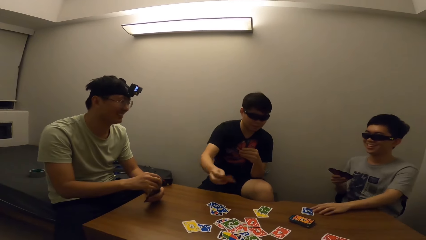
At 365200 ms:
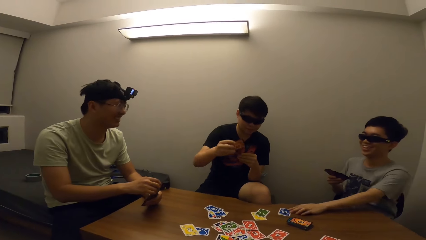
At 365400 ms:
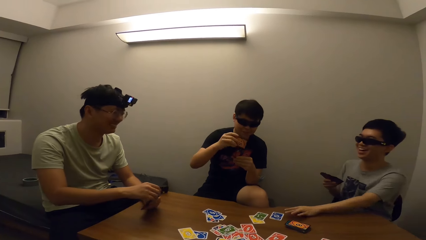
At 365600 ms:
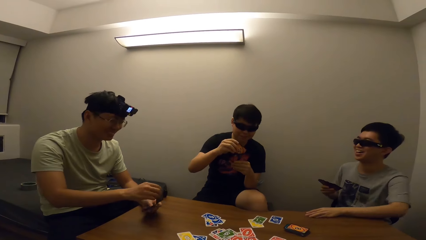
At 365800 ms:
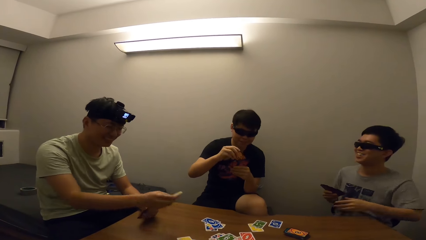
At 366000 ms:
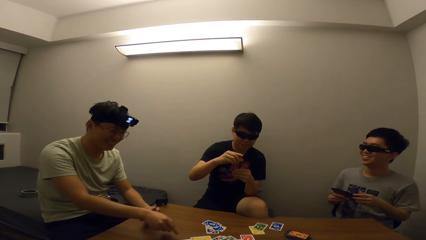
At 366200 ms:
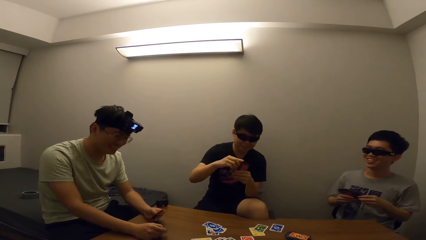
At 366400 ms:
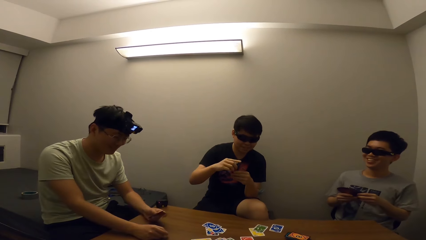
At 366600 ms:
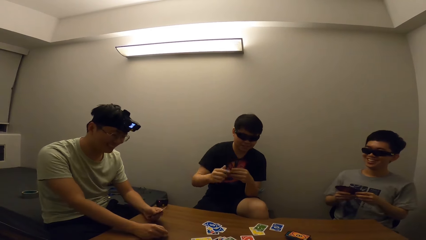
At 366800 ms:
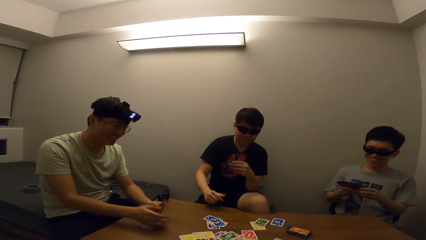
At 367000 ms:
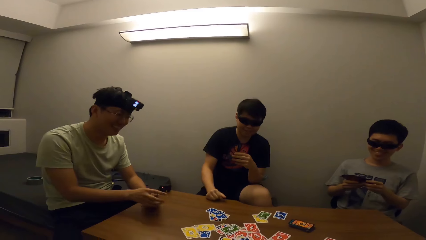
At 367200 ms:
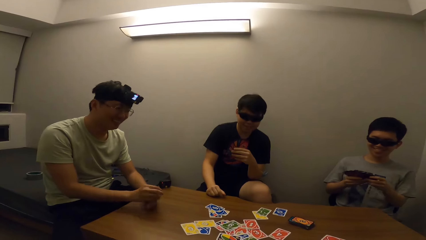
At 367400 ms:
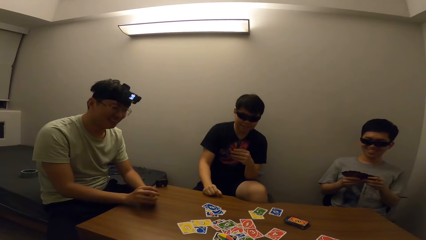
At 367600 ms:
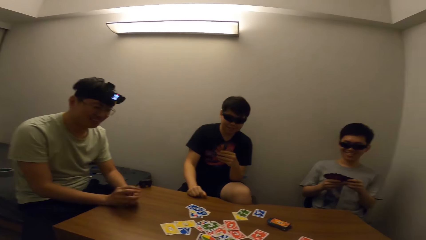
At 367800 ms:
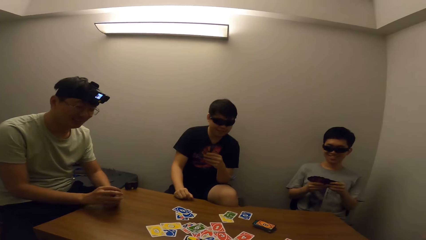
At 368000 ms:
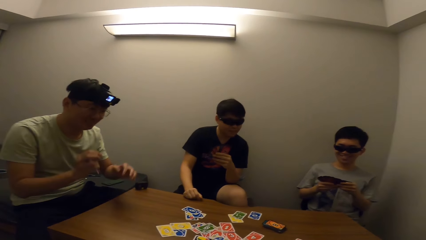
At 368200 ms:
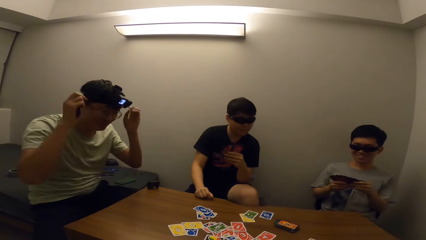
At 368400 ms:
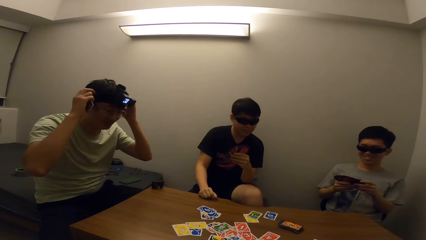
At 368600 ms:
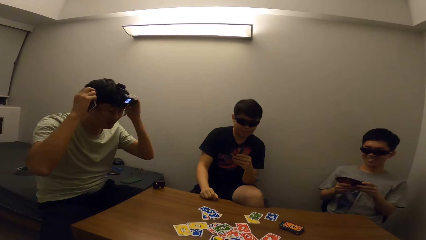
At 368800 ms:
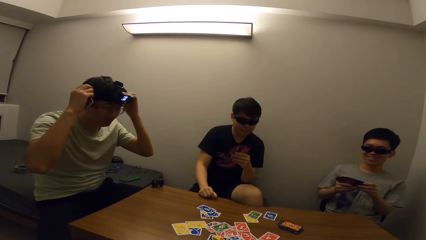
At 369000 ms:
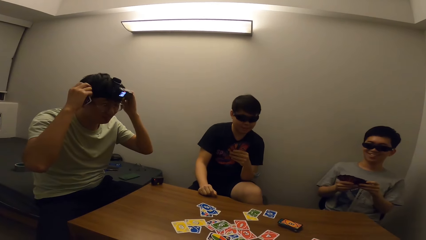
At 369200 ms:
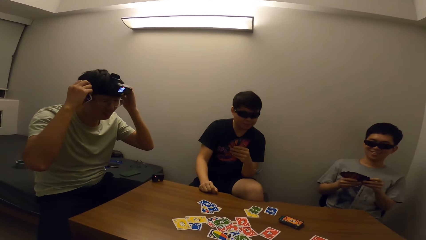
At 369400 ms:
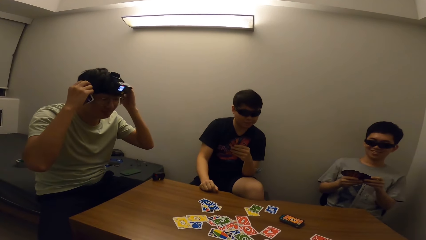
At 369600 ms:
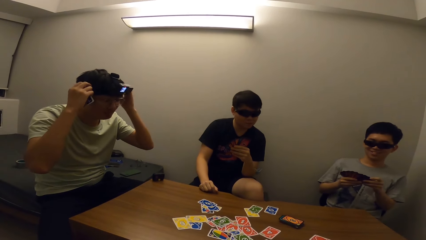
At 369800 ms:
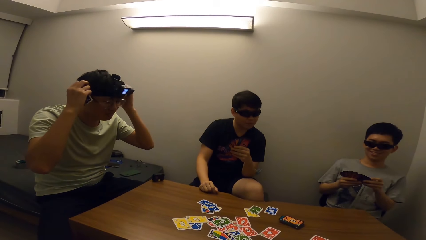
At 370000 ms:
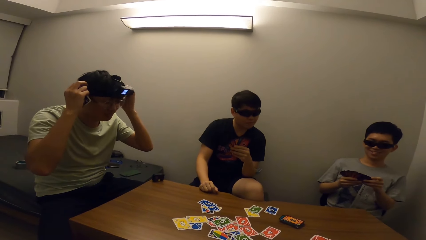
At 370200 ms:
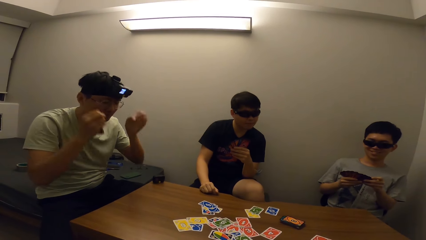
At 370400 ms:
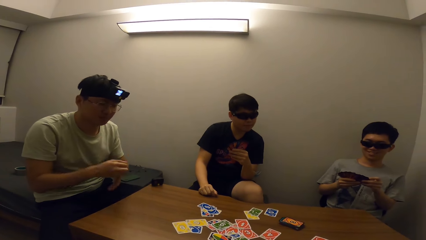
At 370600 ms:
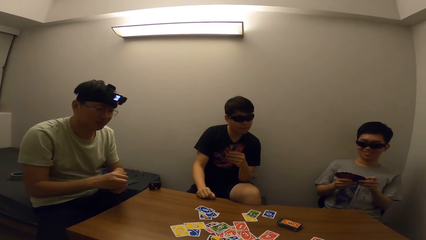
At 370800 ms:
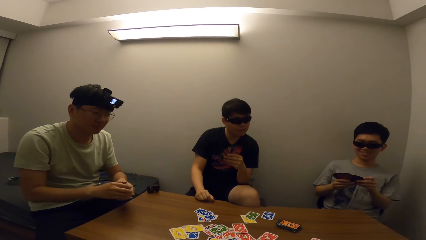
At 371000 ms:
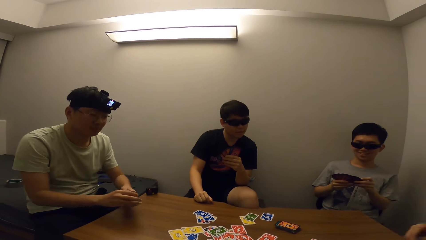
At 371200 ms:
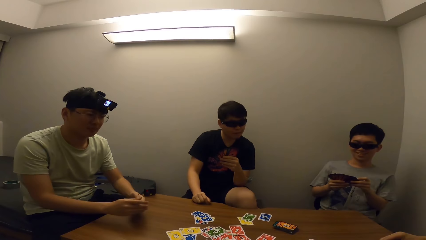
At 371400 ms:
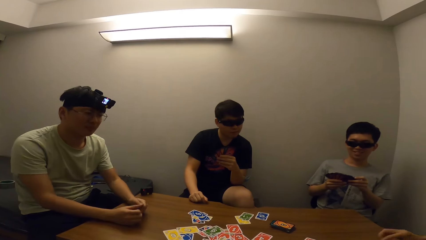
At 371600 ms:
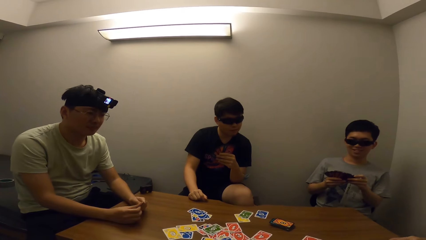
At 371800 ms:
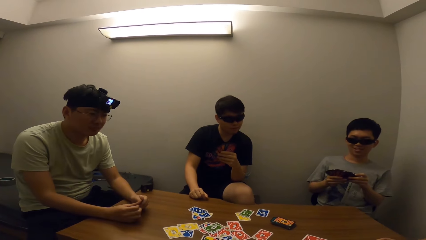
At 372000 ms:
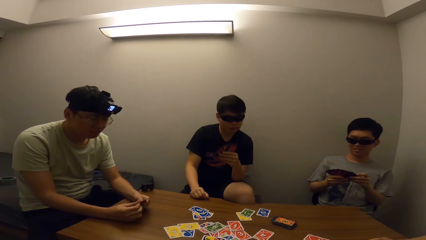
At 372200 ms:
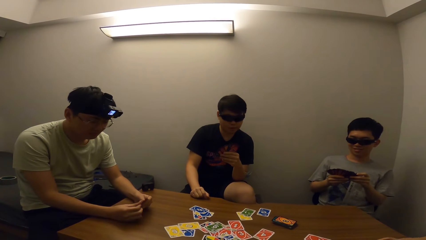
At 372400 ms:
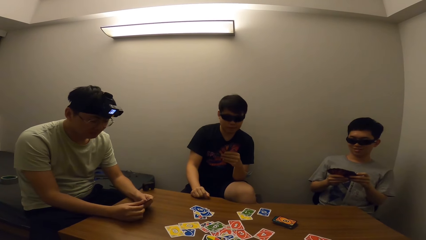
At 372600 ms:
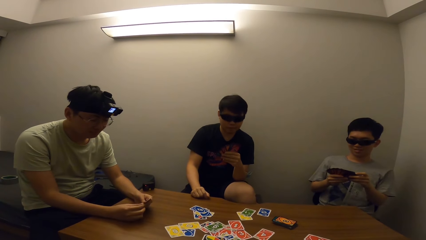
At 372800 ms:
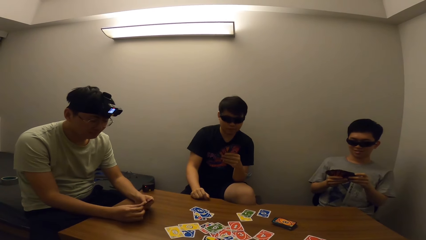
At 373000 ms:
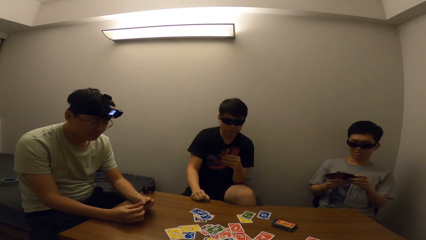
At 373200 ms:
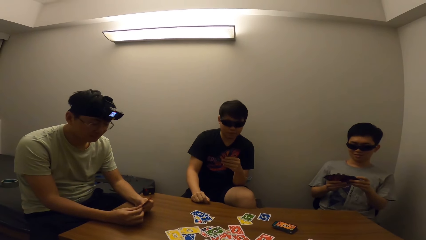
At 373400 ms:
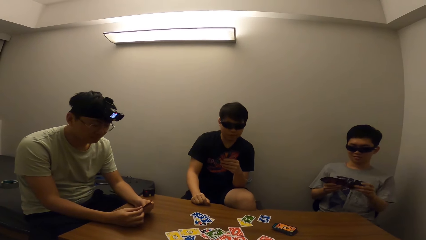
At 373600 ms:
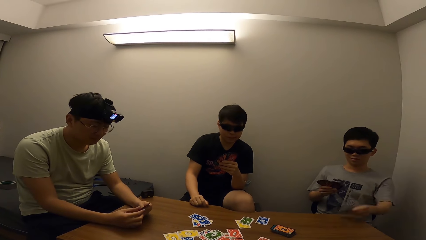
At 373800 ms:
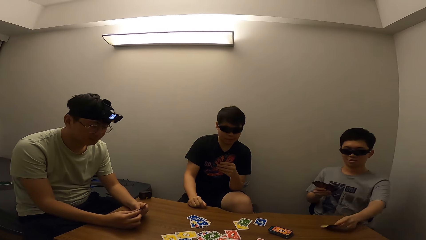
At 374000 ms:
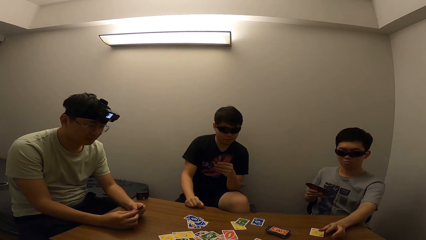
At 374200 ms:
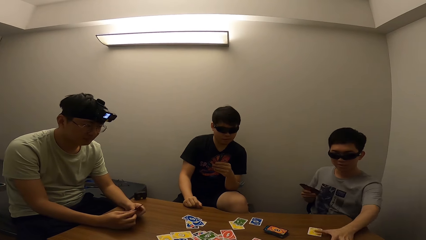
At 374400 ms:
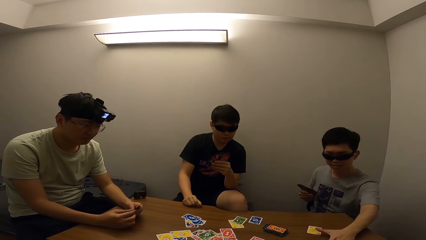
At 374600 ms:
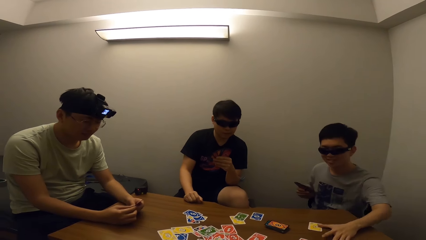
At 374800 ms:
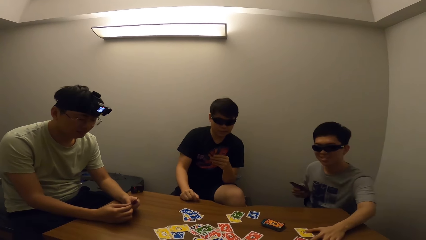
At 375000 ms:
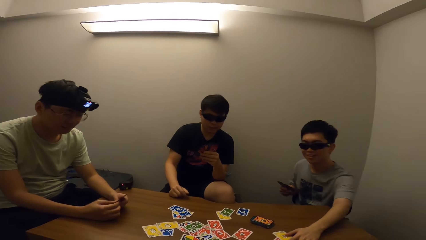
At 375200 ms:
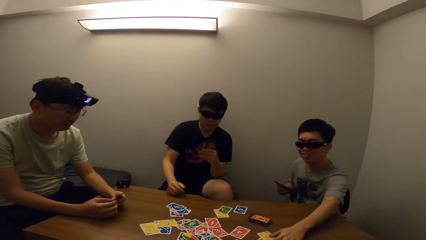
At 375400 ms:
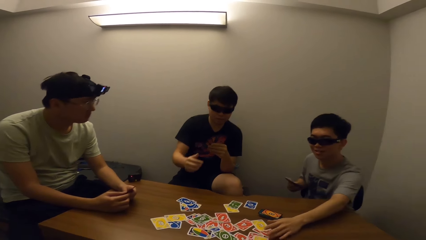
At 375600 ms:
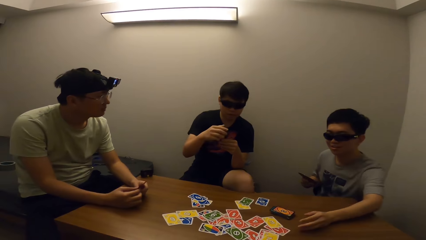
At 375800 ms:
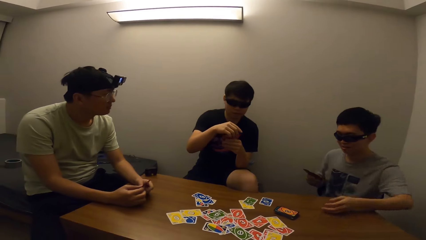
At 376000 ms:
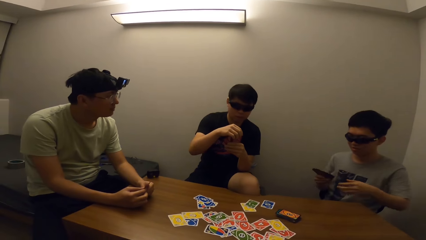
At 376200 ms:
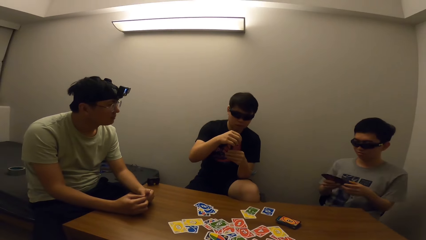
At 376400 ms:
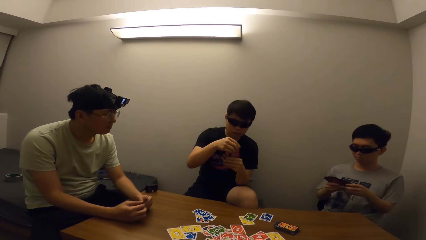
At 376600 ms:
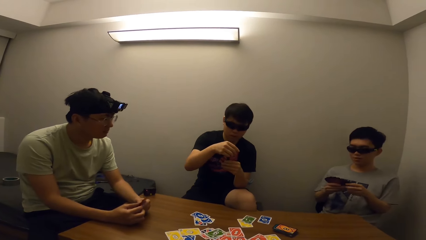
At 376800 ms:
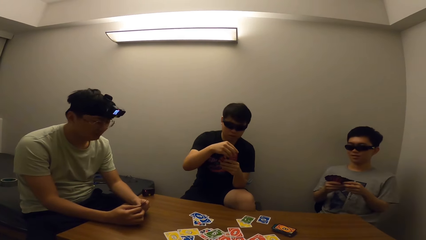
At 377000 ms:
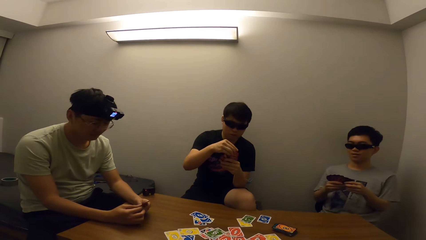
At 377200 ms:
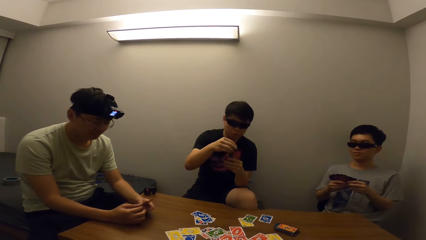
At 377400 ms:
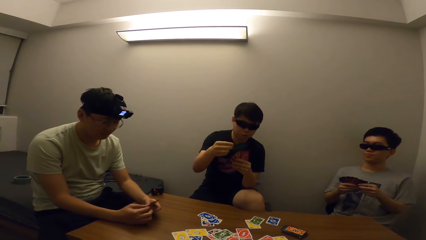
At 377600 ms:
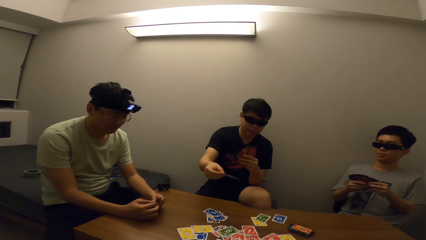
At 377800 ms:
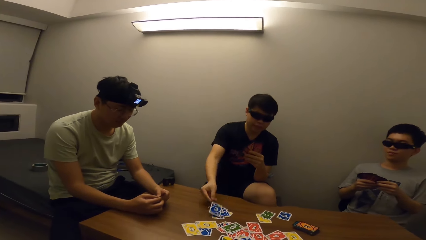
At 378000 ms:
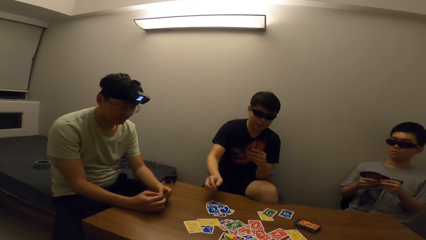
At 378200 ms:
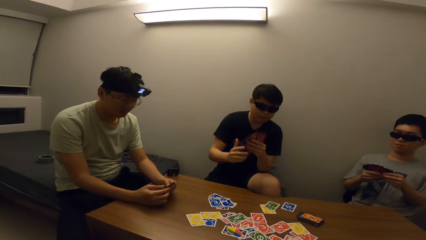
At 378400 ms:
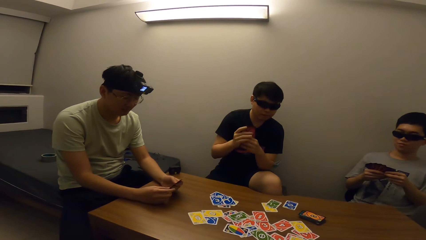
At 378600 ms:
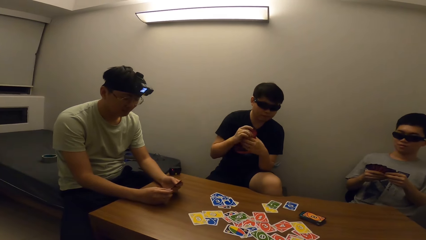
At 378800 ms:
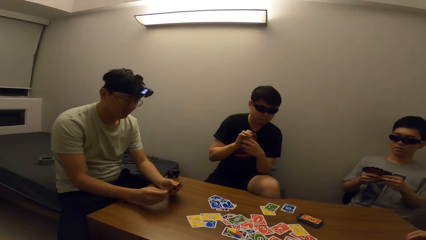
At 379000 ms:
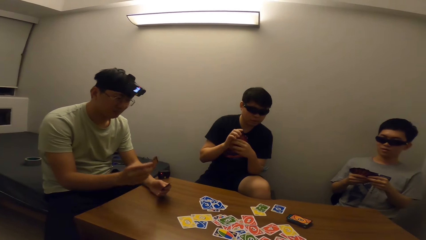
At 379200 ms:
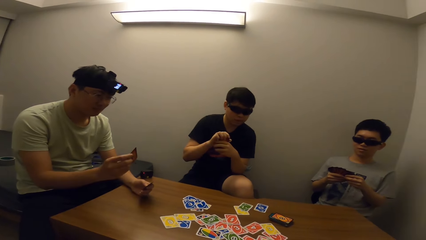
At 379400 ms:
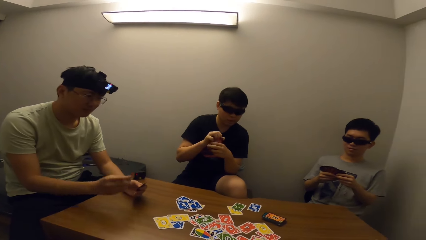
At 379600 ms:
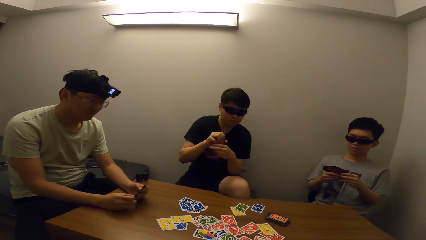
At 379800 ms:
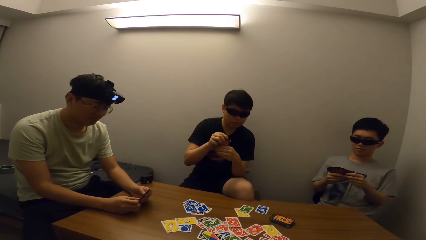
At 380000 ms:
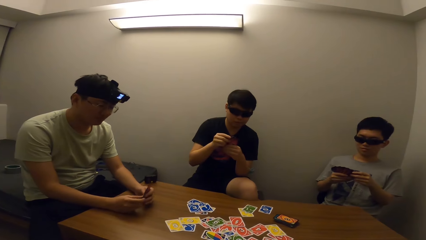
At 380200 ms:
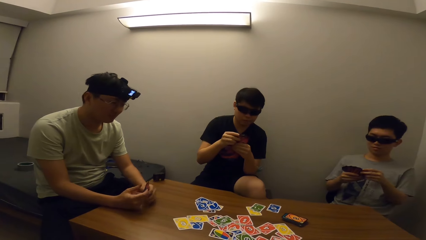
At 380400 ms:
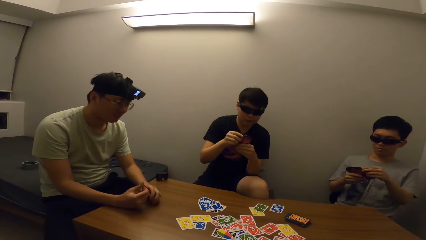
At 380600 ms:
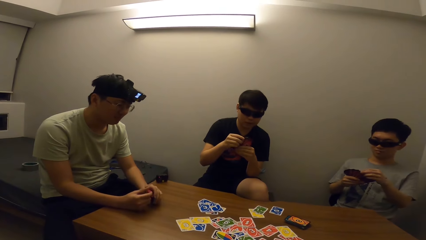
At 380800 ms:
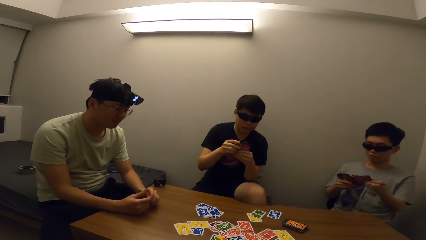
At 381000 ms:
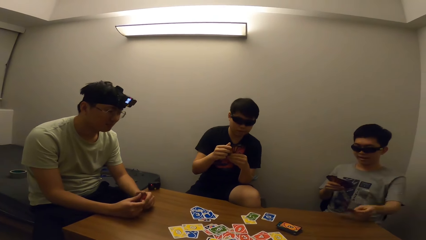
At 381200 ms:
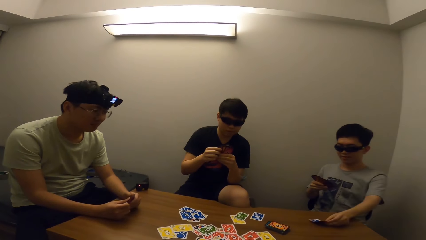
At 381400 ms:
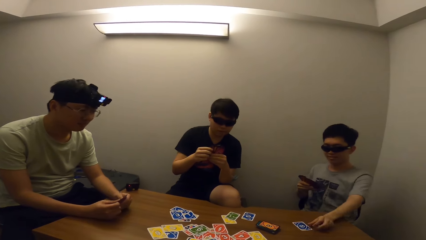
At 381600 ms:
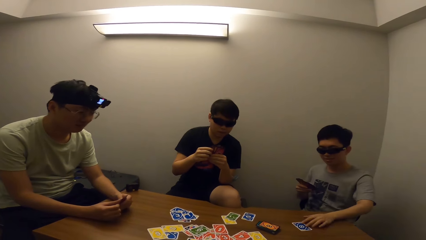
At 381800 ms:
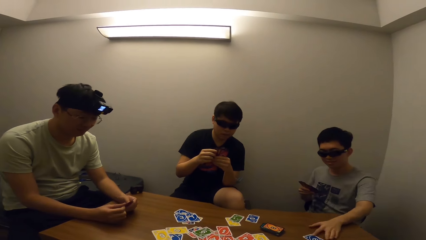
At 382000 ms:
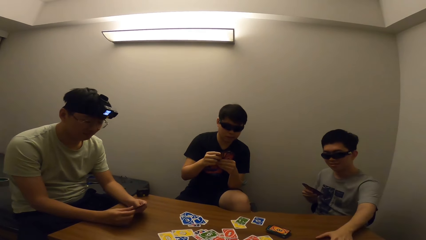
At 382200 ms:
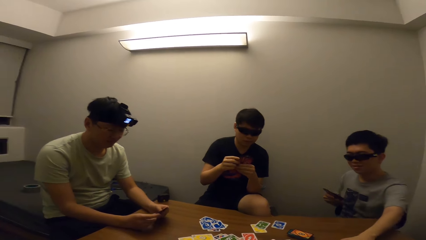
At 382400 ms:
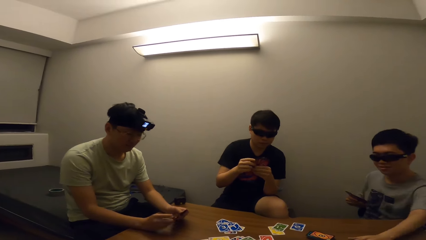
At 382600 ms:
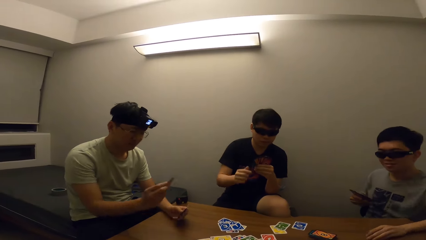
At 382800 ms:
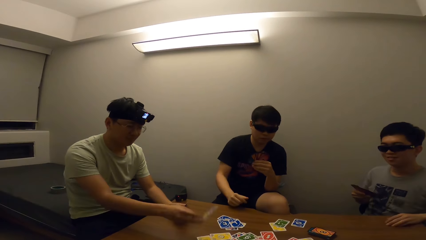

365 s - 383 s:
A man picks up a card from the table. The camera wearer stares at the man. Another man drops cards on the table. Another man touches his head. The camera wearer stares at the first man. Another man places a card on the table. The camera wearer stares at the first man. Another man drops cards on the table. The first man places a card on the table. The camera wearer stares at the first man. The fourth man places a card on the table. The camera wearer stares at the third man.
